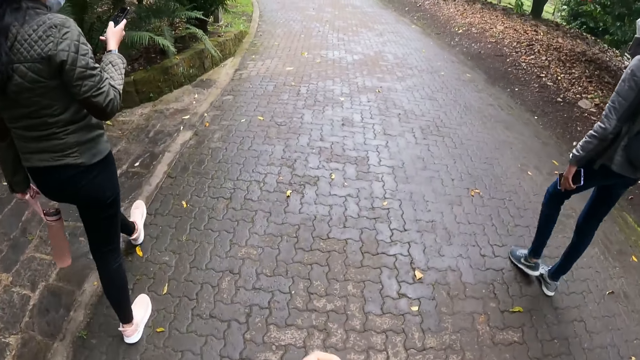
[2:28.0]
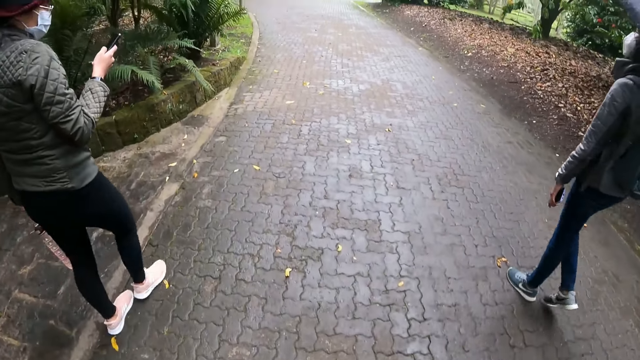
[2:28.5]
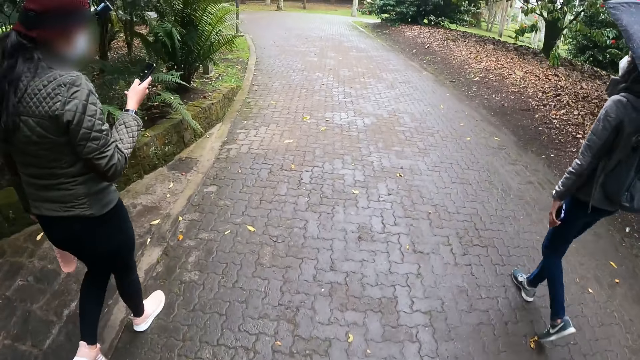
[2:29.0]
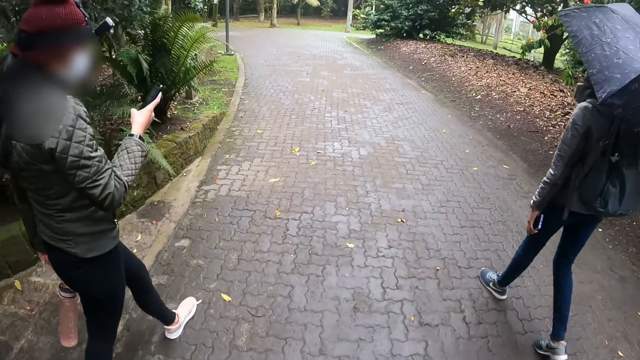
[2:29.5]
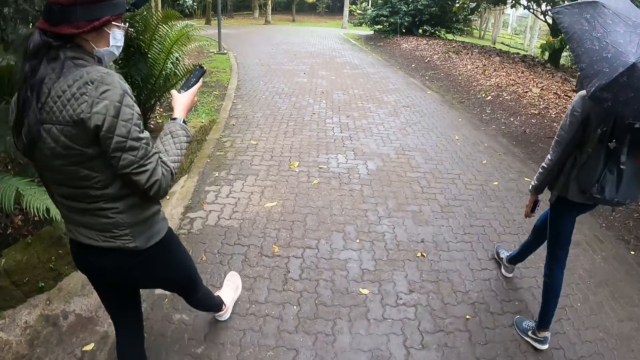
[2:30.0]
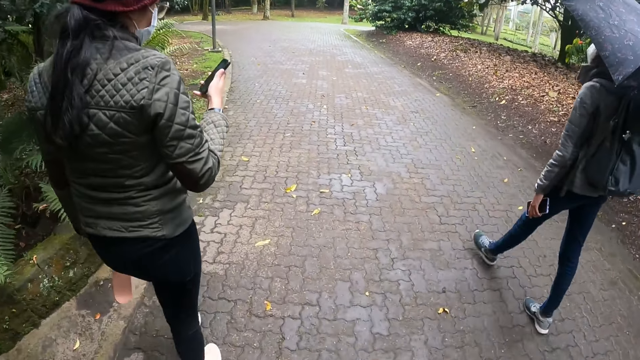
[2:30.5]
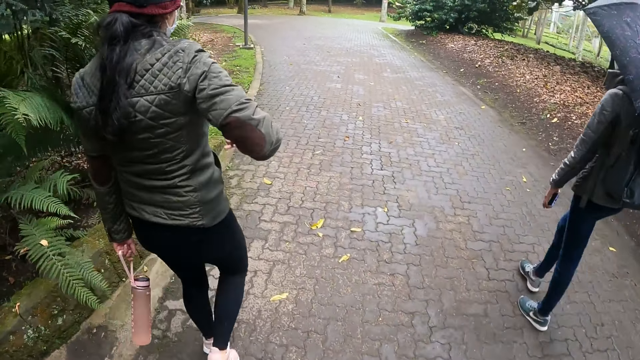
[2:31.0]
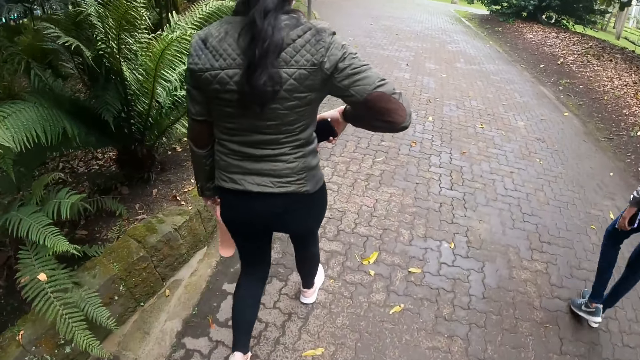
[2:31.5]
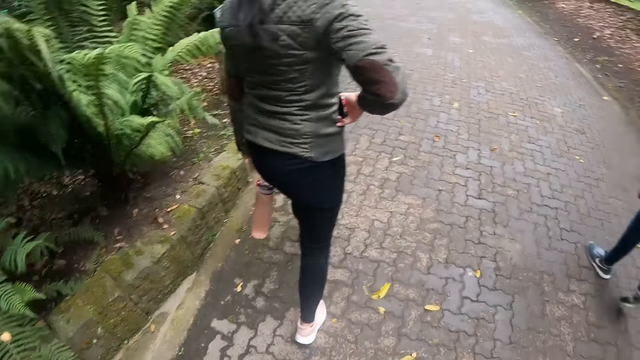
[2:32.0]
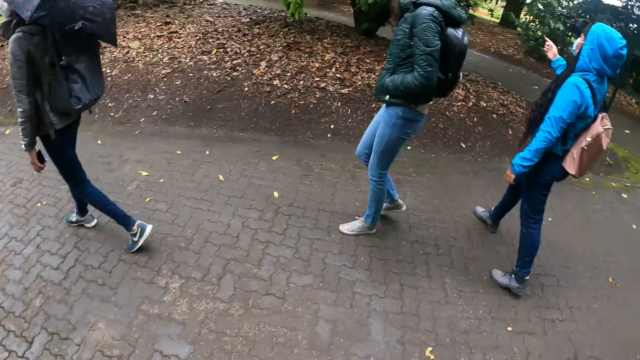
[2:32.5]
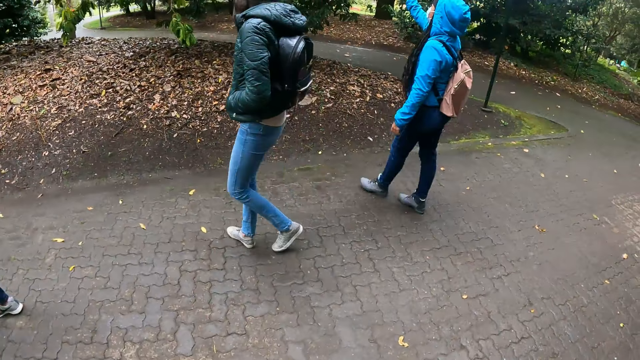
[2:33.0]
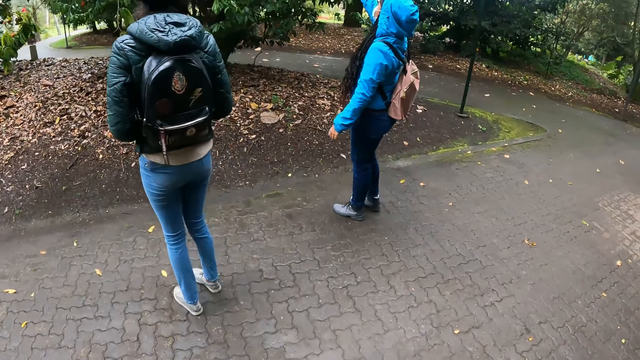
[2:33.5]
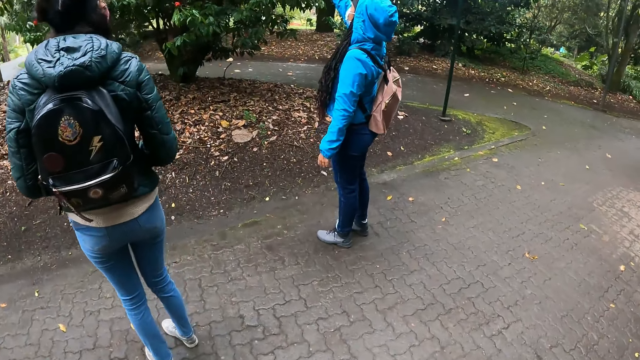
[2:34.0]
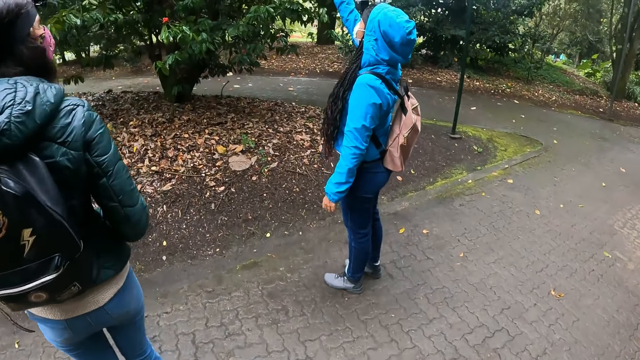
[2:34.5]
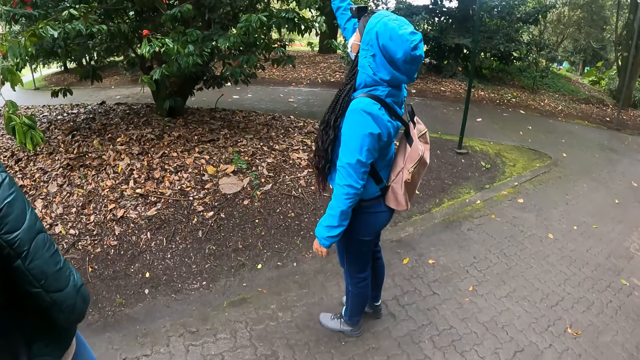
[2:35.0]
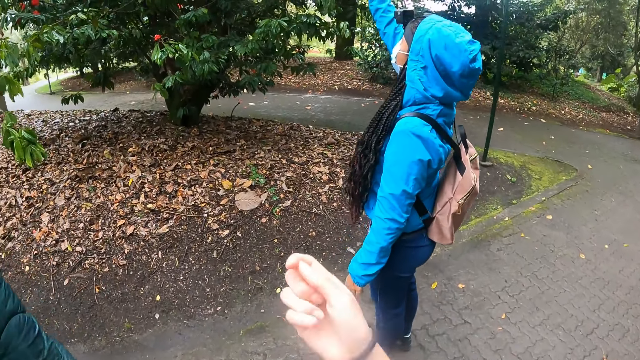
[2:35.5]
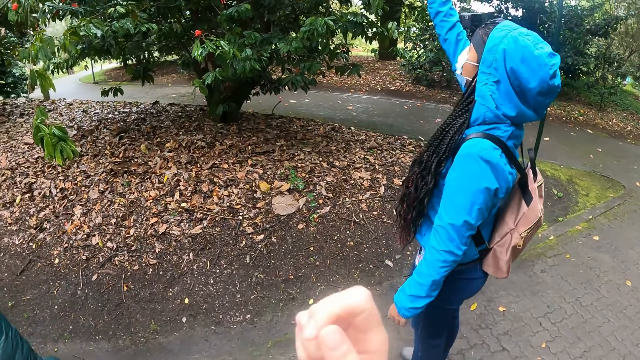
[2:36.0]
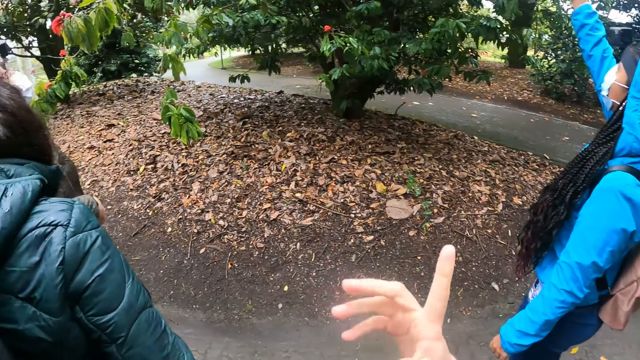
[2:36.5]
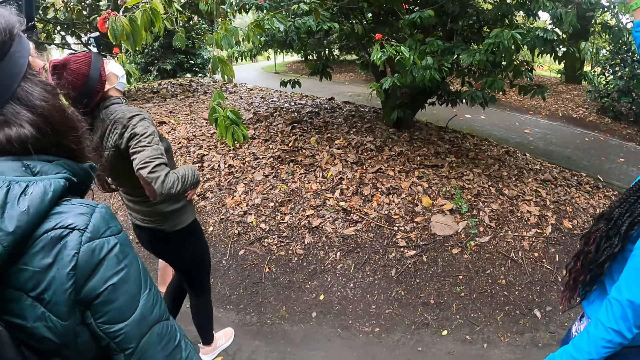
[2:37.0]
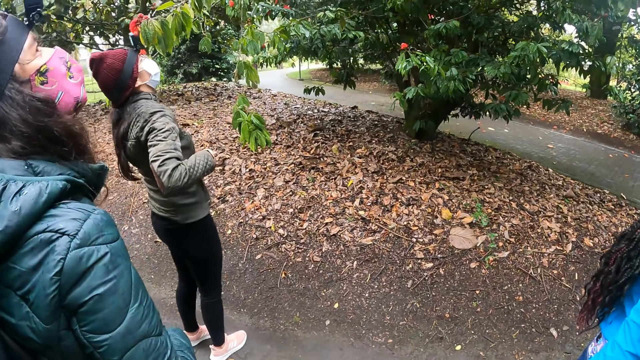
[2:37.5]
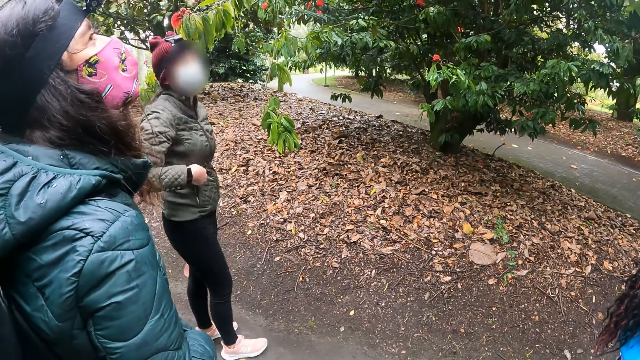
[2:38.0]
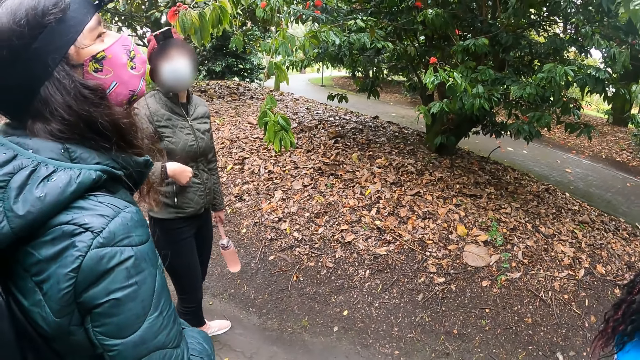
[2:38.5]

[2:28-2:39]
The lady keeps the phone in her pocket with her right hand. The camera wearer puts the phone in her pocket. Another lady points at a tree. The camera wearer looks around. A person does something. The camera wearer communicates.

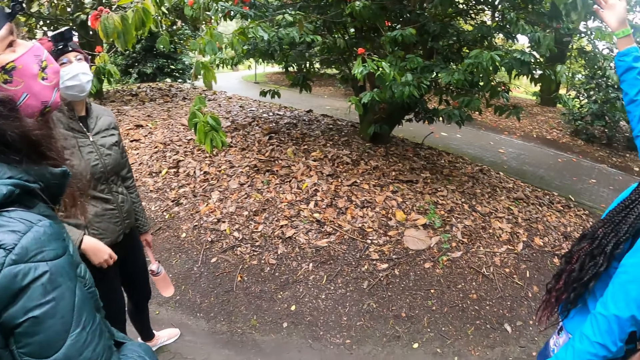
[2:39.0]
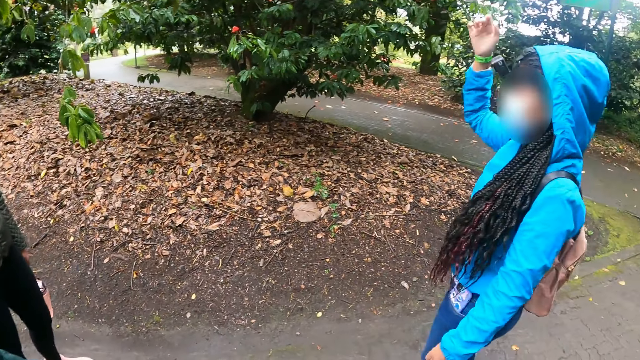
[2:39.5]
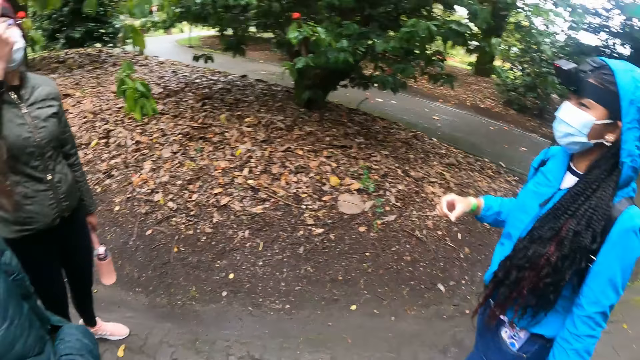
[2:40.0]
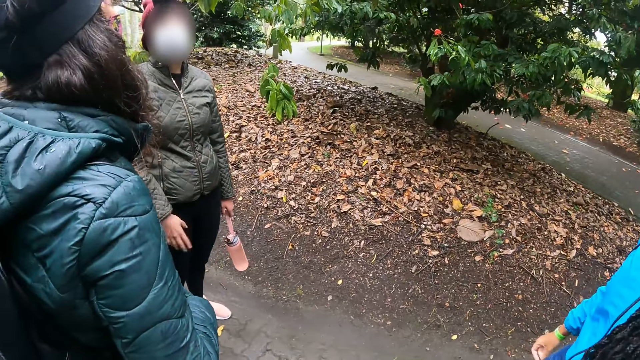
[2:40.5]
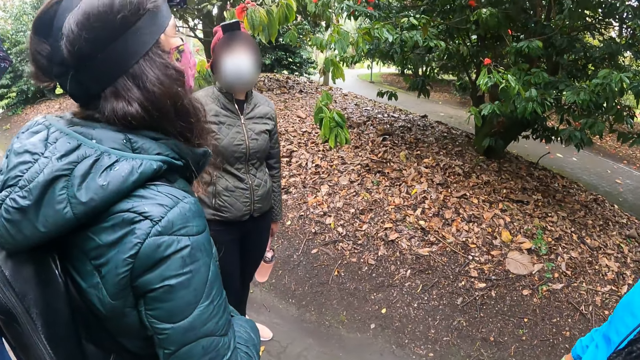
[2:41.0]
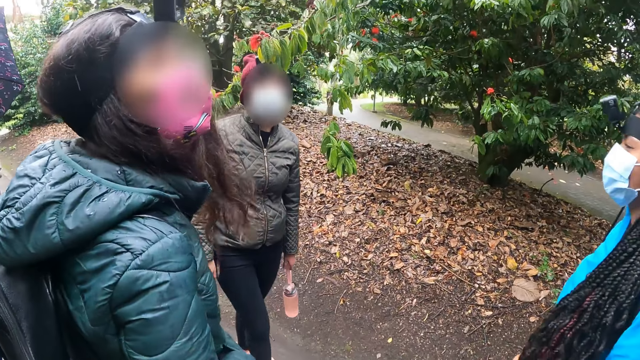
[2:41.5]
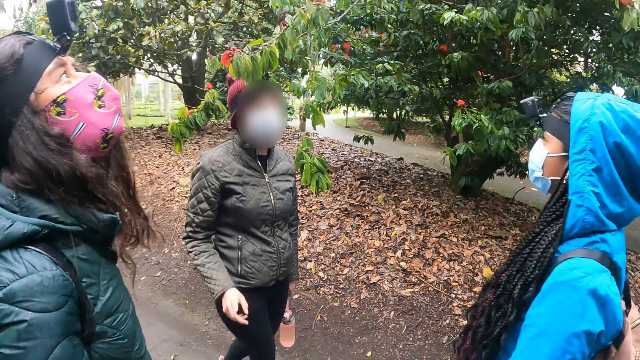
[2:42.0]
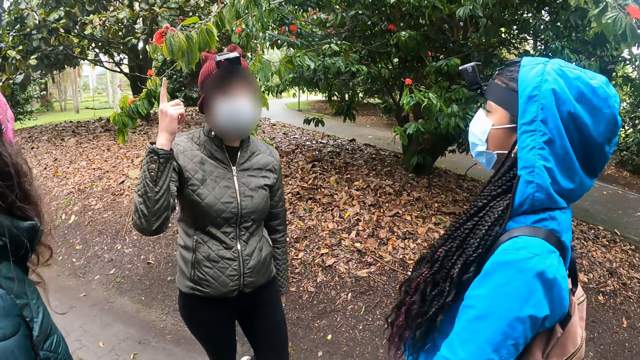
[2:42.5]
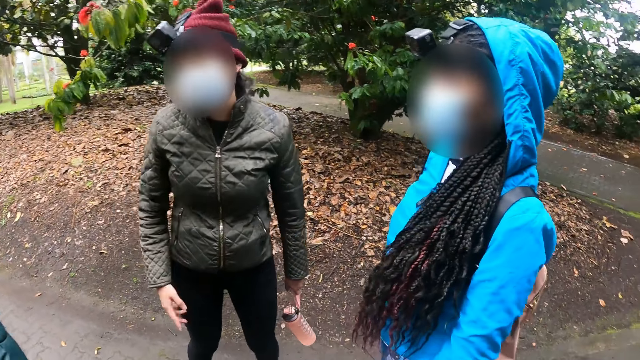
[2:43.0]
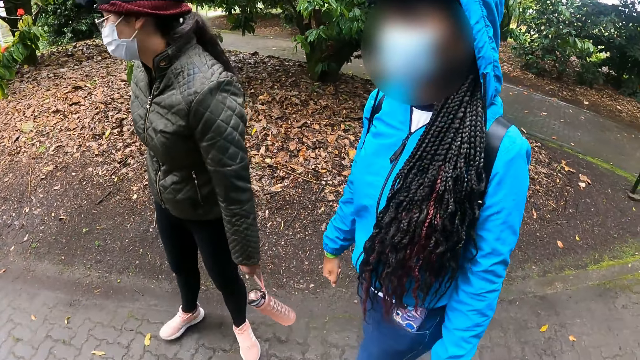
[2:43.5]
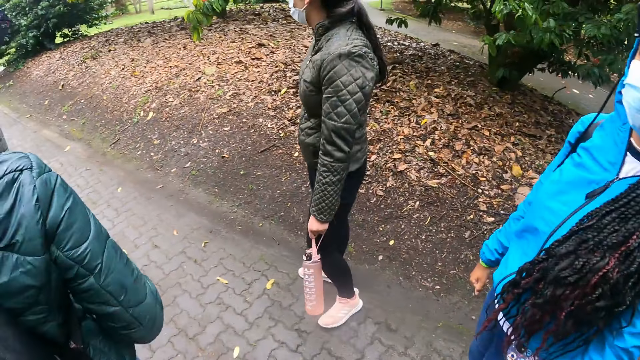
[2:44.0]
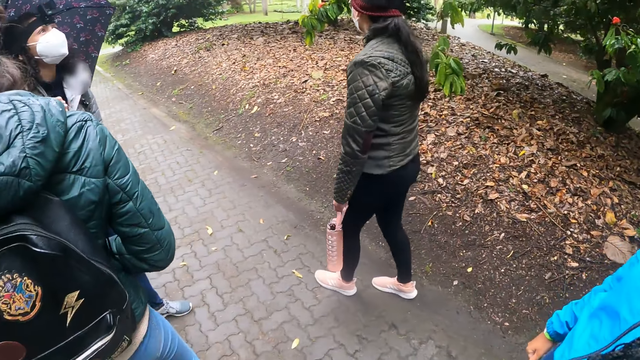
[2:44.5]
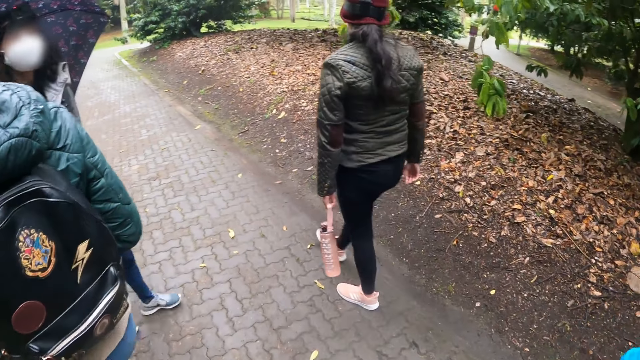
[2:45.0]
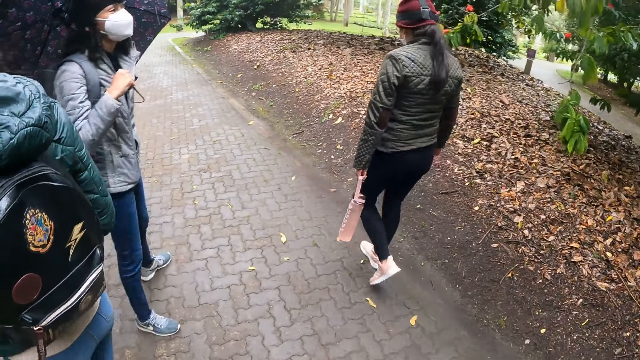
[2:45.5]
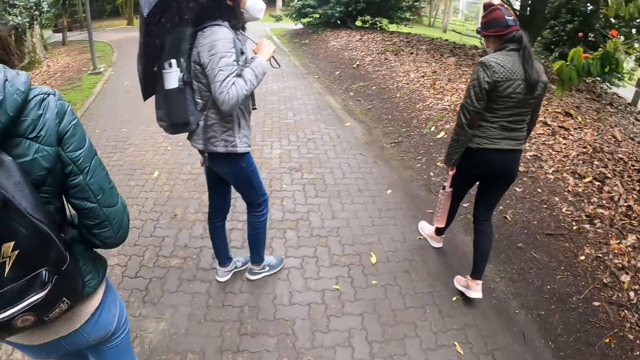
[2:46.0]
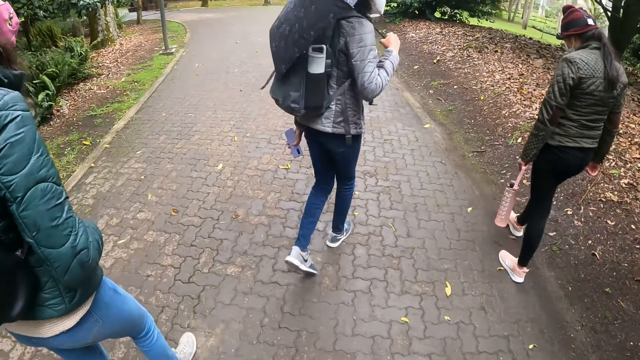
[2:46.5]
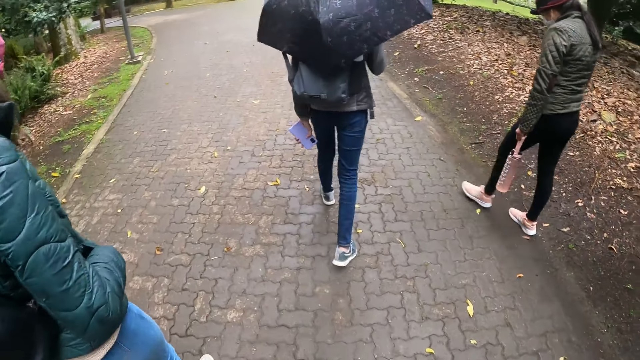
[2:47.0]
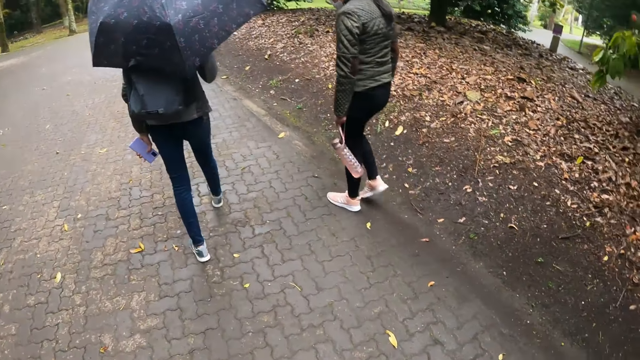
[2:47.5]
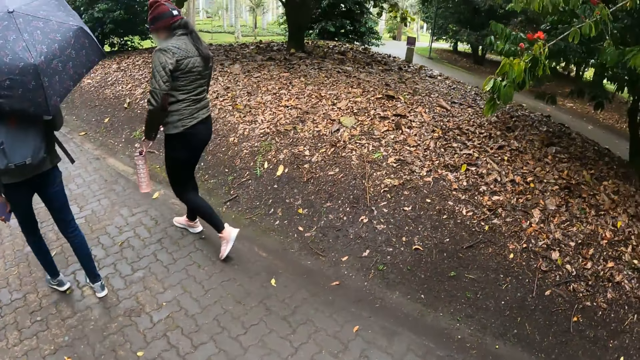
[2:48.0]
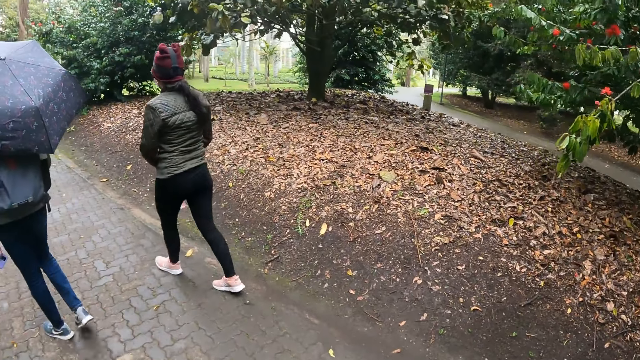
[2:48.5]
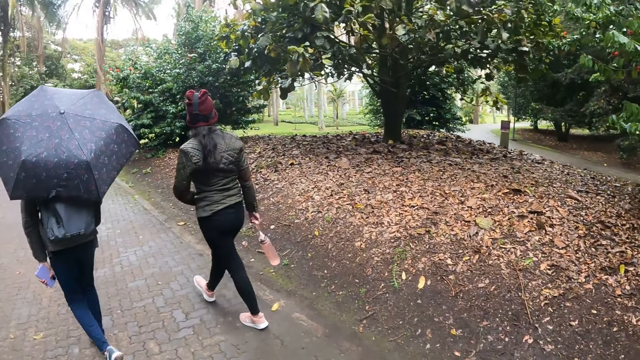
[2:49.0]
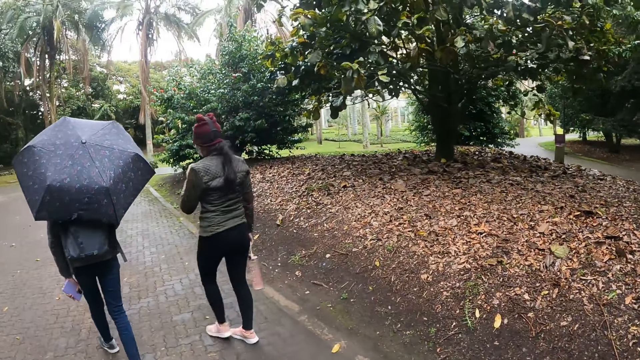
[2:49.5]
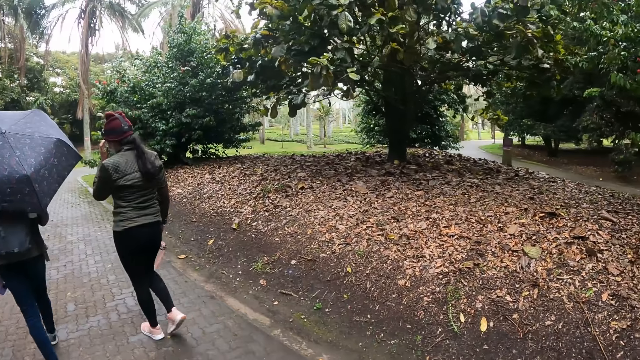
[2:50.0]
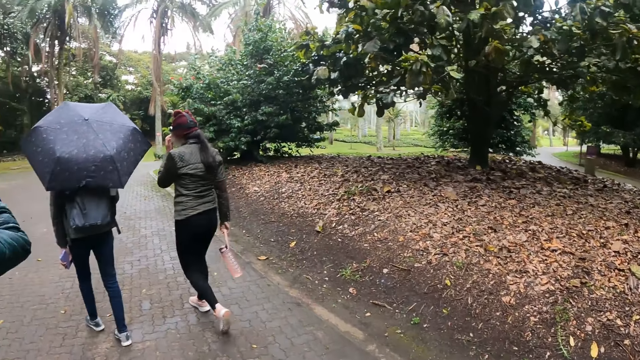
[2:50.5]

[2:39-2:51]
A person interacts. The person walks along the pathway. The camera wearer walks in the park with the group of people. Another person walks along with two other people.
